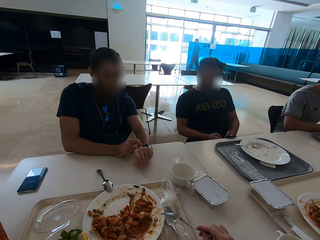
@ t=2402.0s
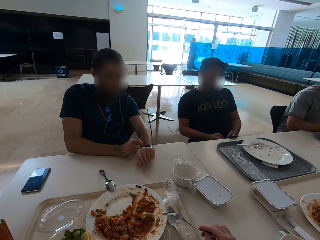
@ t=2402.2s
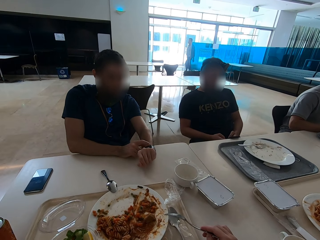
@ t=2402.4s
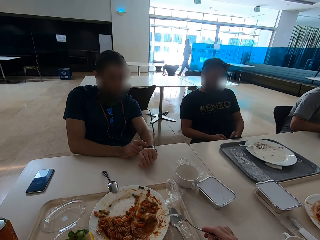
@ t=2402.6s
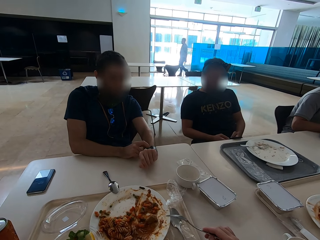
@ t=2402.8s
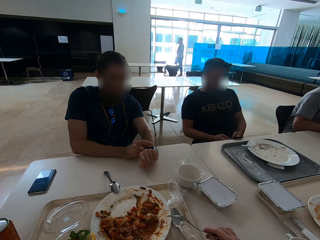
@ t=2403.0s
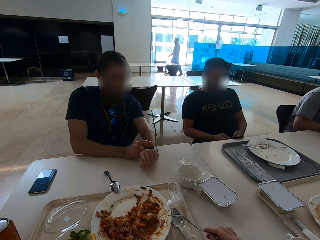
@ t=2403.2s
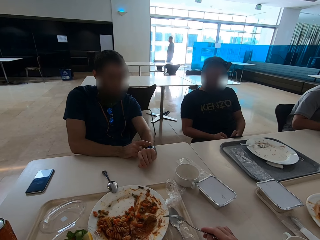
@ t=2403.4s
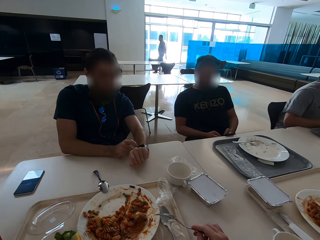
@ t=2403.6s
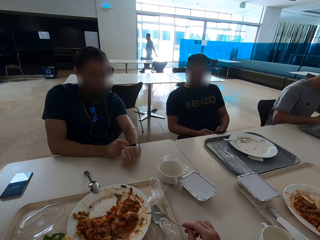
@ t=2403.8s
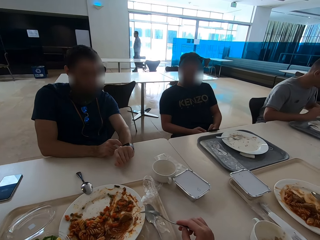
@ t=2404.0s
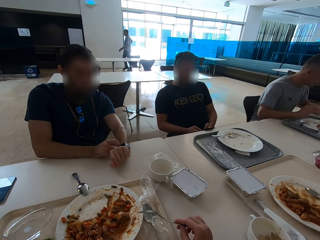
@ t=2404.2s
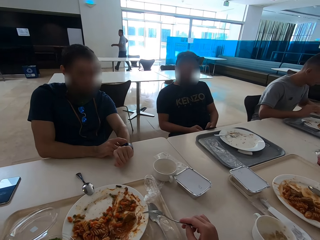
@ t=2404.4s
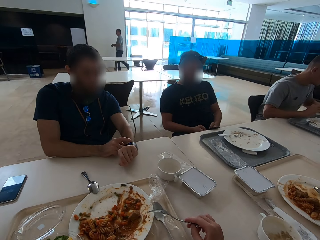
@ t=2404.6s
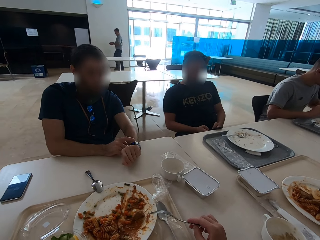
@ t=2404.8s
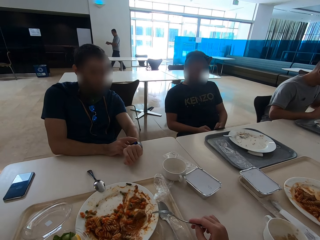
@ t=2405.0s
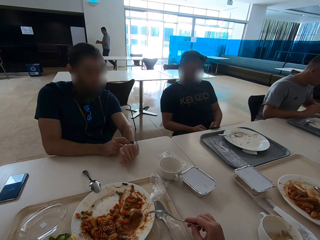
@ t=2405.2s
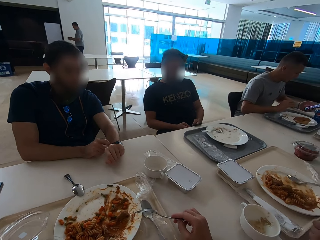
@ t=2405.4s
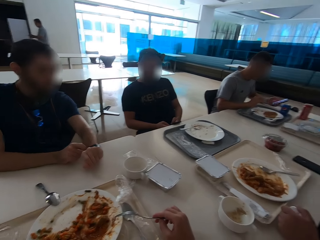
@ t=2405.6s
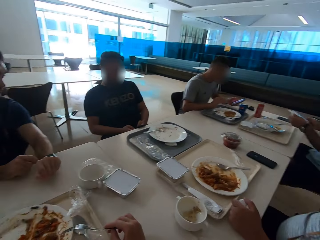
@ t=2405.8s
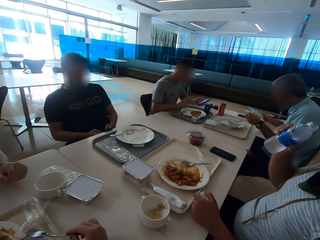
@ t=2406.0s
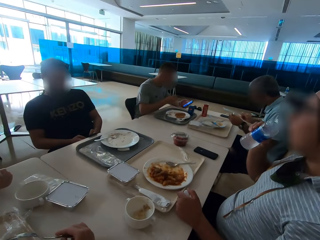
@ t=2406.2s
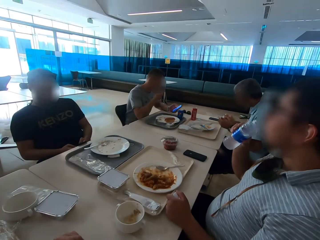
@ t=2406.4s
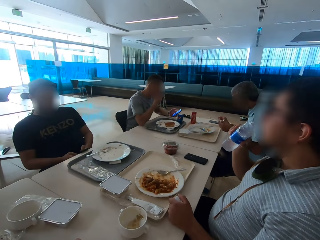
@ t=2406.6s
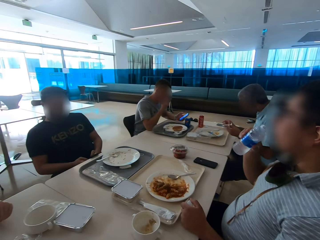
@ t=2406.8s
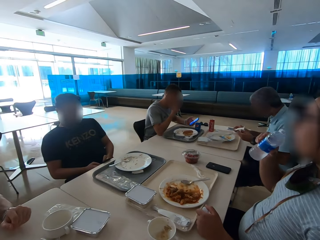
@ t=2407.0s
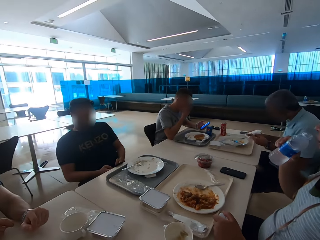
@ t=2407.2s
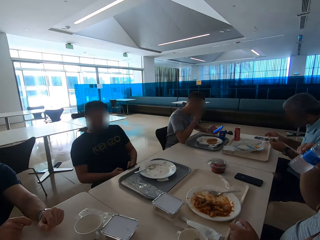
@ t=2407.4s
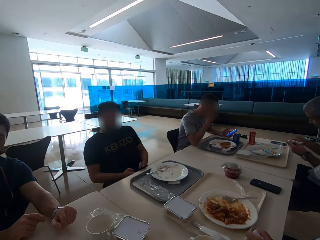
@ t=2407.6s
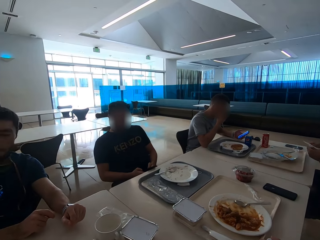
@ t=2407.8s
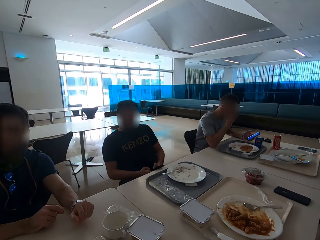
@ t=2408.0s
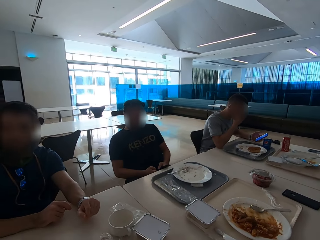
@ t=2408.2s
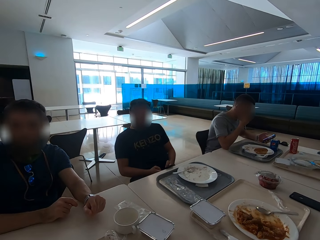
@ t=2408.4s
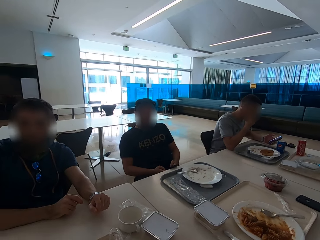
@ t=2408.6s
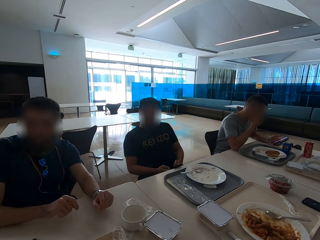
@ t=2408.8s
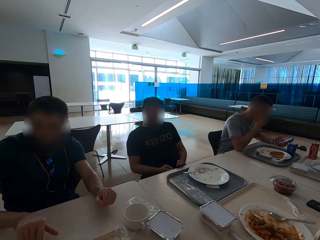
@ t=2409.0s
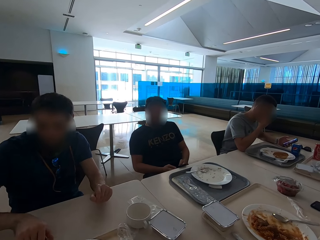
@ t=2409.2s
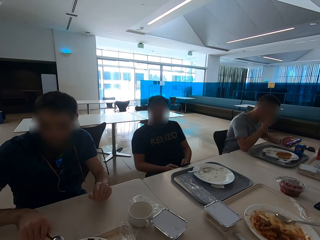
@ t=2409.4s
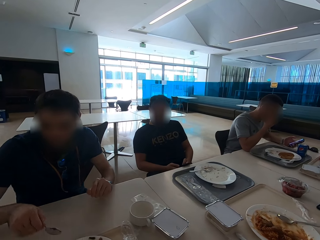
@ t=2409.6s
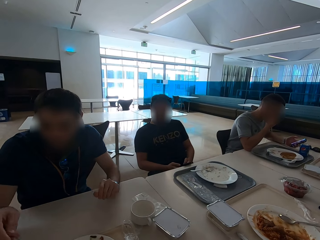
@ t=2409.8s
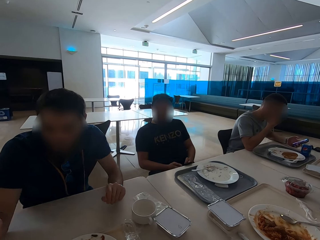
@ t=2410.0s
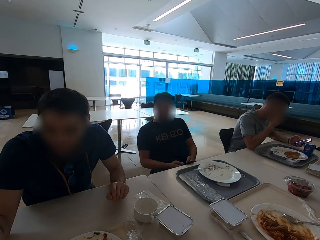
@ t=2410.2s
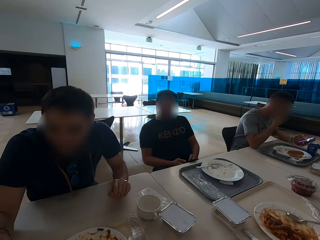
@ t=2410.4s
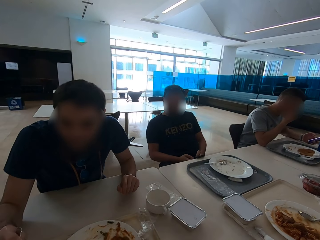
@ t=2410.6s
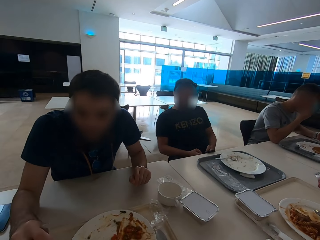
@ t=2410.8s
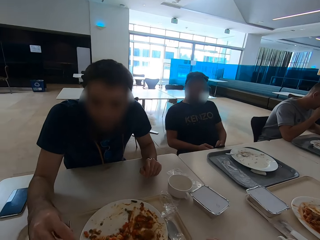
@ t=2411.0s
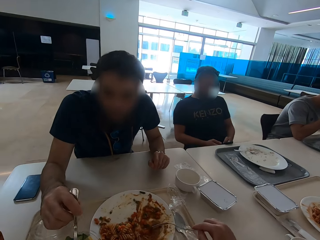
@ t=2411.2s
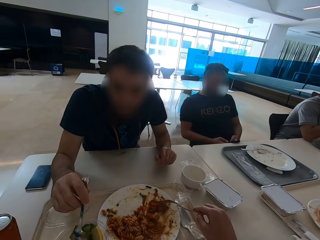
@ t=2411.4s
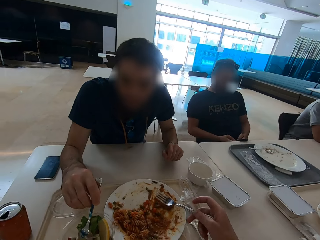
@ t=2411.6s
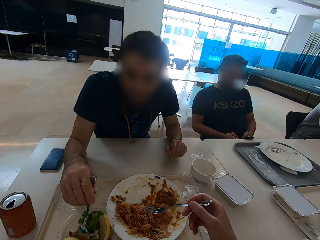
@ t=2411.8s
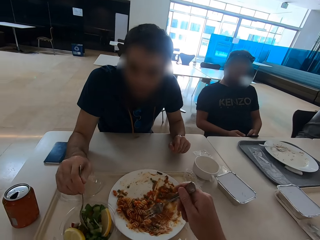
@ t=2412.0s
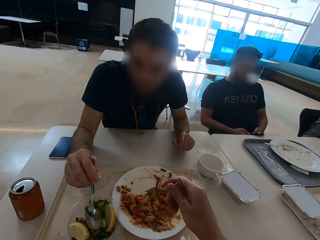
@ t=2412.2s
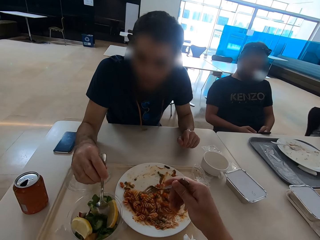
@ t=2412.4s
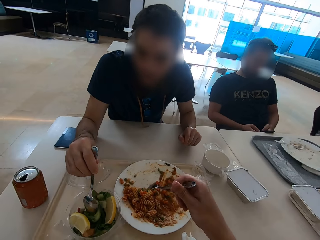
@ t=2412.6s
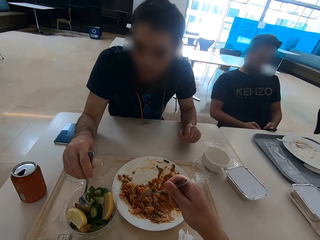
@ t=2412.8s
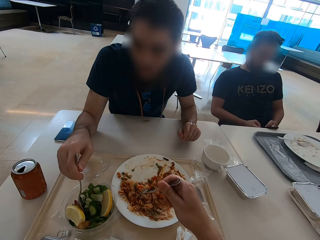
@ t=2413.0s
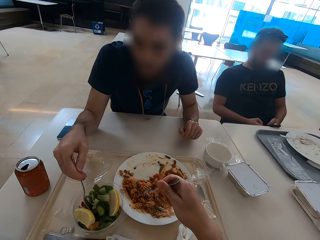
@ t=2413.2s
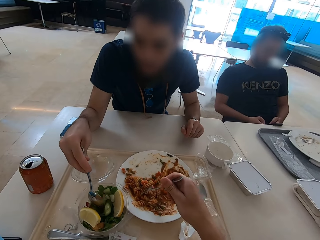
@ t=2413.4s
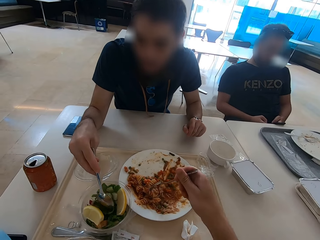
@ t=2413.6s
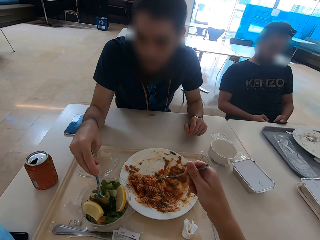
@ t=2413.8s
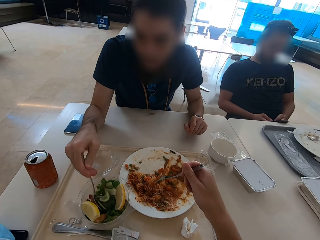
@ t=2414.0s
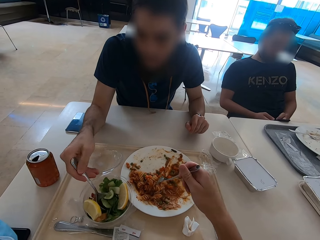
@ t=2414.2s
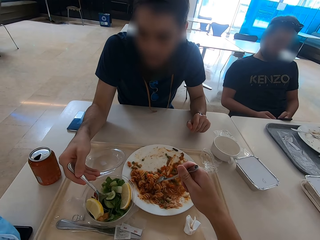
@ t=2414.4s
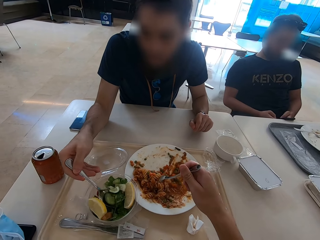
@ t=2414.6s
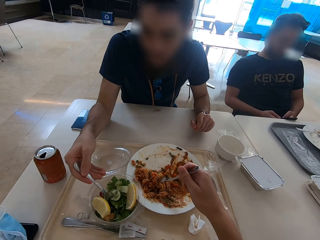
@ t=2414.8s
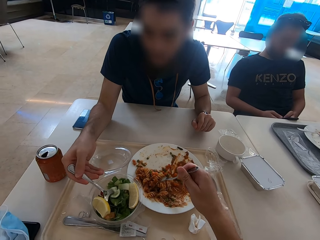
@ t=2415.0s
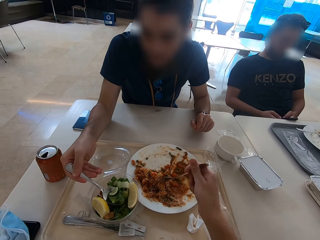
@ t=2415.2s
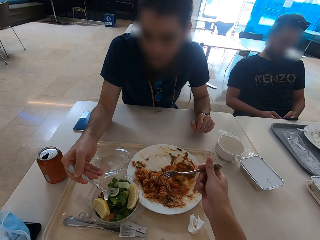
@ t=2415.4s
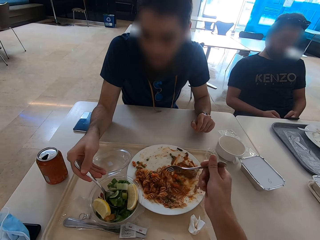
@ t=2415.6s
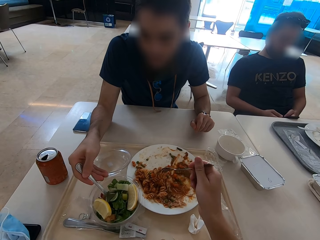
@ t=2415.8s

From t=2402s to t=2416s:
The camera wearer holds the fork. A man looks at his phone. The camera wearer looks around the room. Another man picks up the spoon, scoops lemons and eats salad. The camera wearer eats pasta.

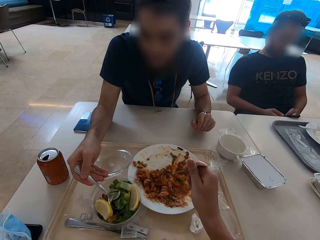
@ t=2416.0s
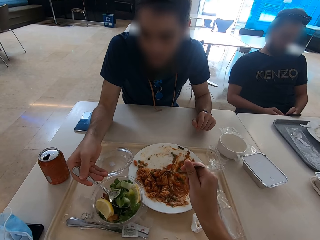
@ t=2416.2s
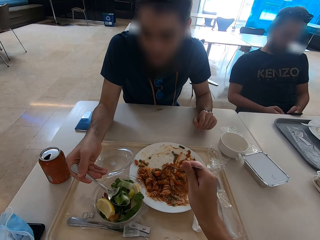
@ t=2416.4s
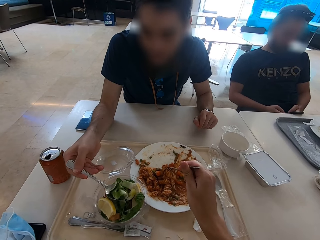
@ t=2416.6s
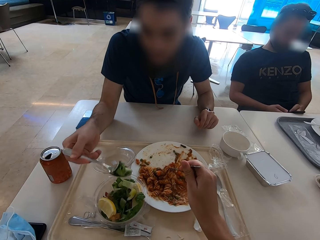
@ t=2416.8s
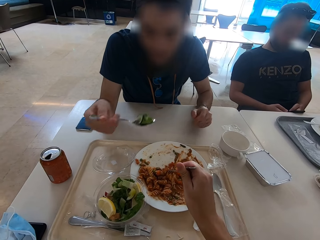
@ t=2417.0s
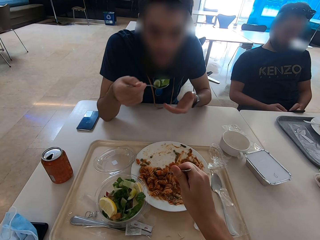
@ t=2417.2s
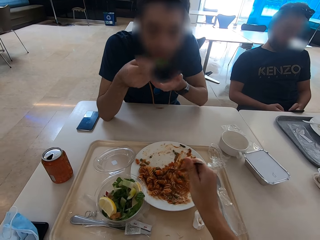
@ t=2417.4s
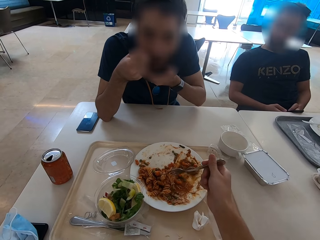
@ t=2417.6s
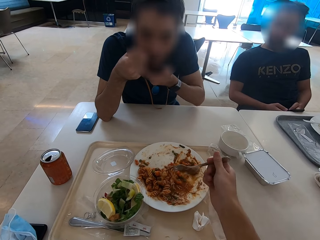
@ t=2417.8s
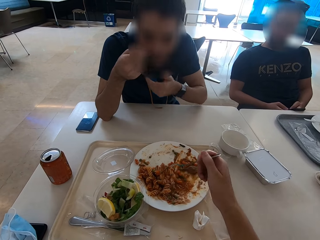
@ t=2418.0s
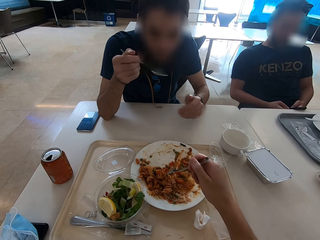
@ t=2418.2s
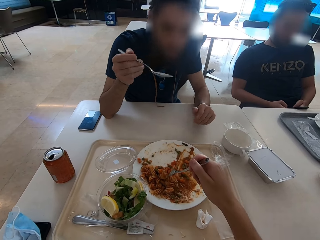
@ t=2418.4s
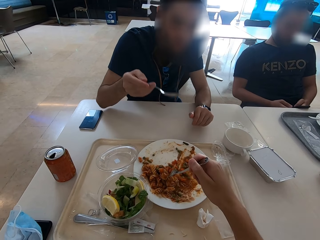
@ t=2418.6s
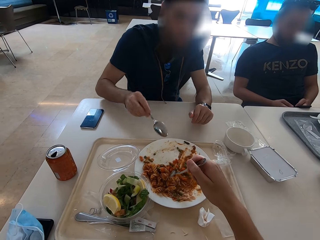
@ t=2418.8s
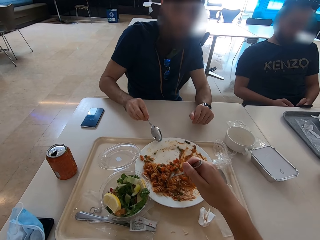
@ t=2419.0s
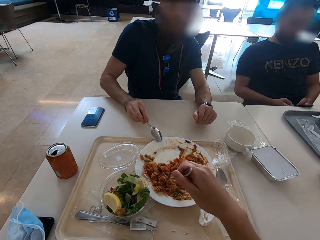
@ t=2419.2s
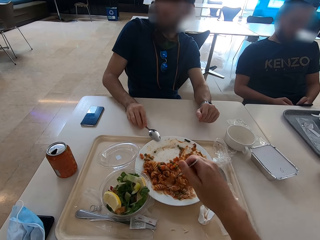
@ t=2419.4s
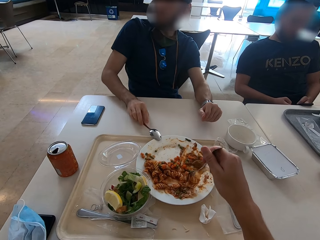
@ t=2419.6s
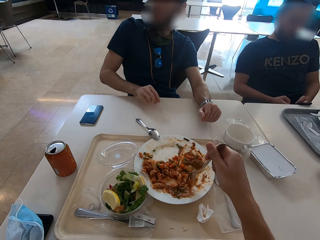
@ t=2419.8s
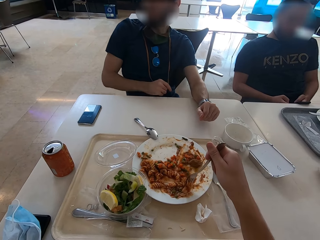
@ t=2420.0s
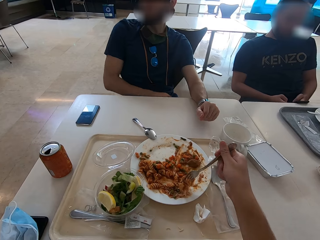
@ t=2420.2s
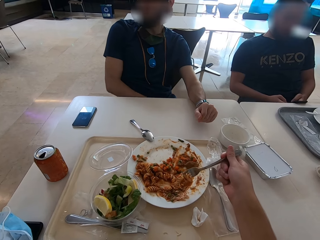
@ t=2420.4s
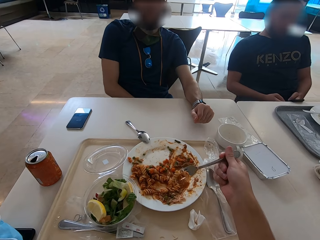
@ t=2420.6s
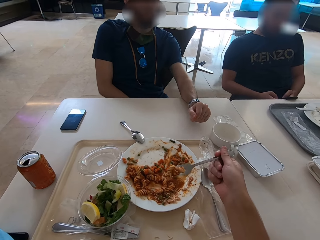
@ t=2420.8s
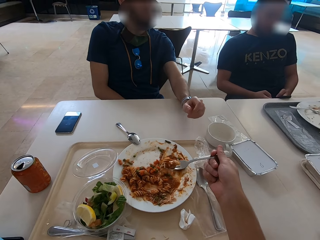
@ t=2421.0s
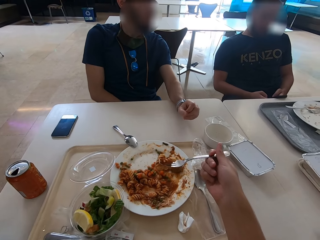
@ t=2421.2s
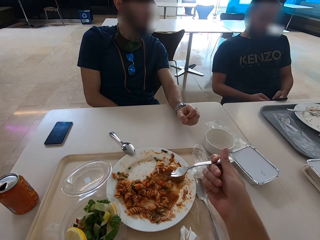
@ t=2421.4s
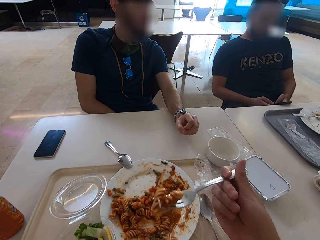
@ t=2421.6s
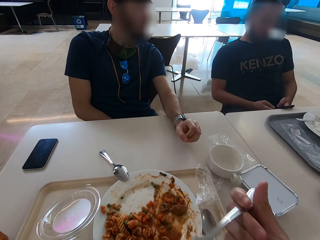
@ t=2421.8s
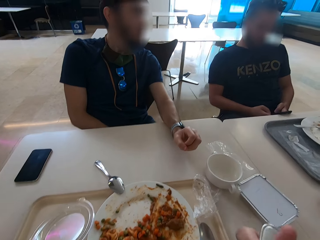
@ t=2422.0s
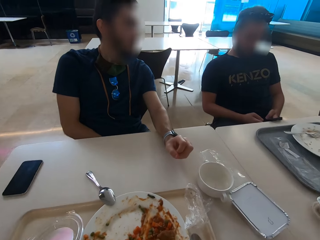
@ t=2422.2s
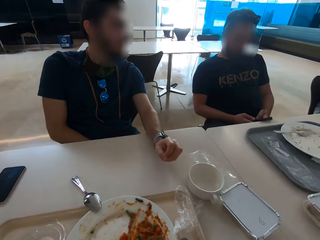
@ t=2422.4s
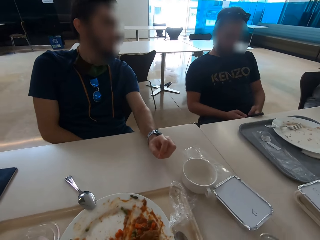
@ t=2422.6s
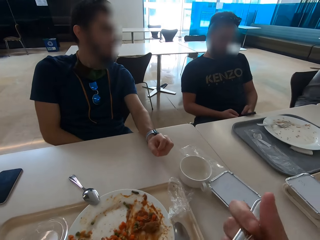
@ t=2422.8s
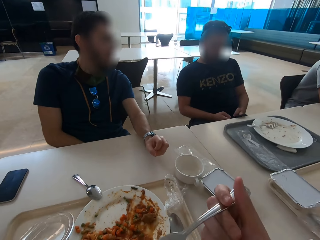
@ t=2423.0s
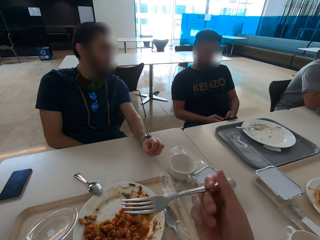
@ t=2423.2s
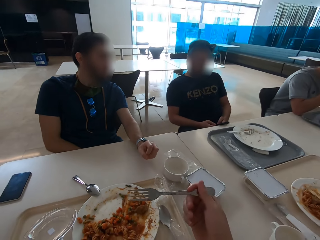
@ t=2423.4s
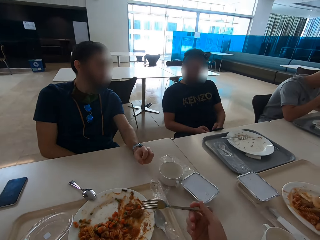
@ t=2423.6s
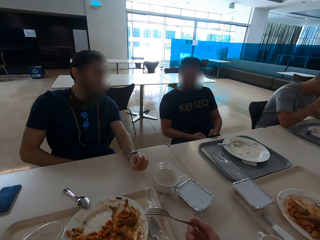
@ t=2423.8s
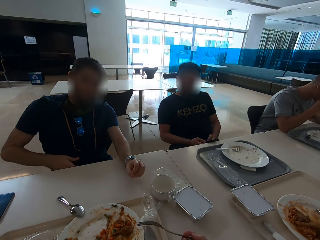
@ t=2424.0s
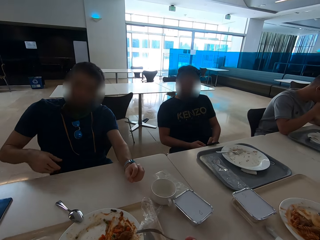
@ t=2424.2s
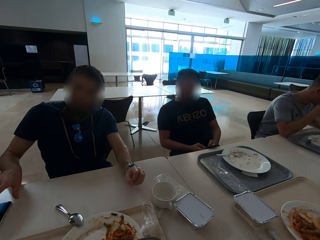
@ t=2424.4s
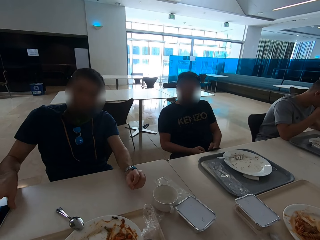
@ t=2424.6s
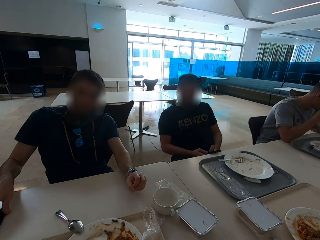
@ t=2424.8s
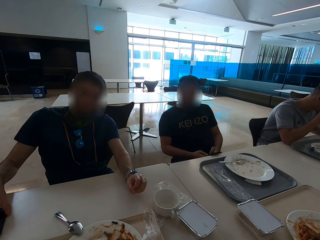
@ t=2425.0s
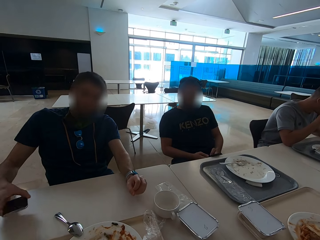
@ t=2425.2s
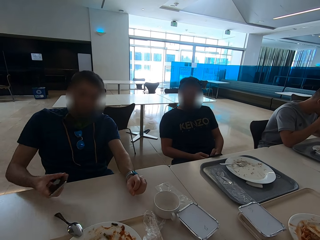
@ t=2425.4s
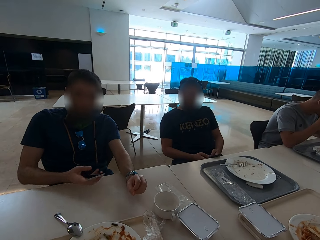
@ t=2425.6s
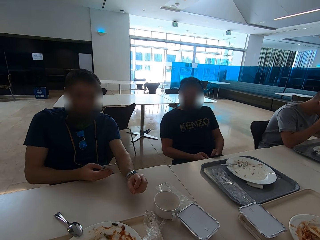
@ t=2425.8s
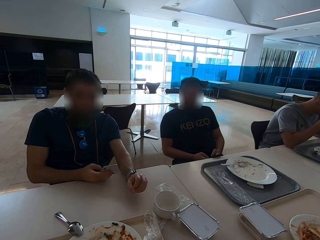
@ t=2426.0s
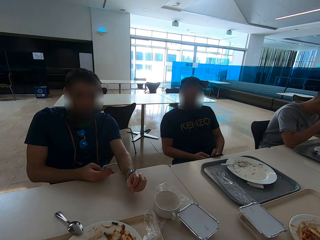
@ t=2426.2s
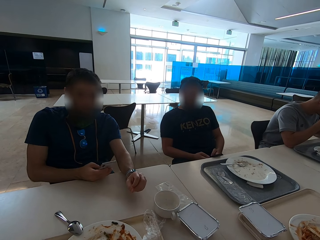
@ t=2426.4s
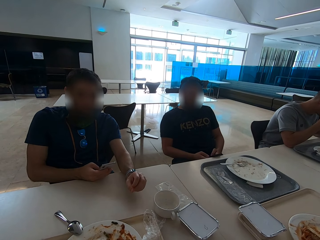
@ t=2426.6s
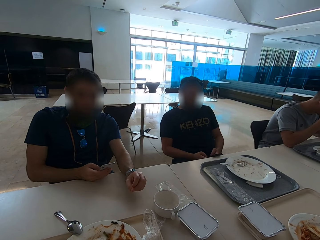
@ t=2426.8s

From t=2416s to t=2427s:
A man eats lemon. The camera wearer scoops macaroni. The man puts the spoon on the plate. The camera wearer eats macaroni. The man picks up a phone from the table. The man operates the phone.
